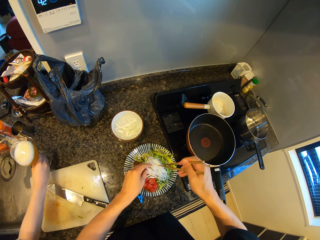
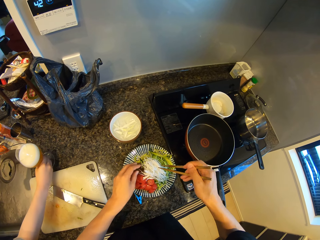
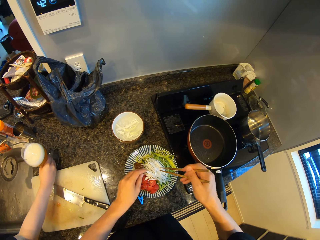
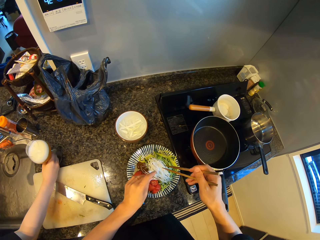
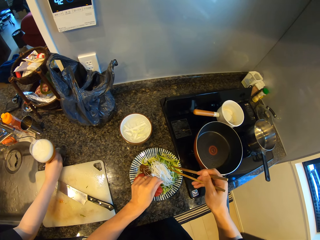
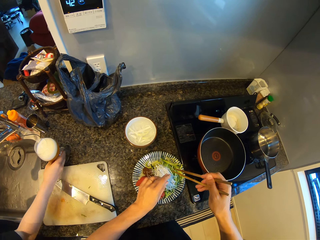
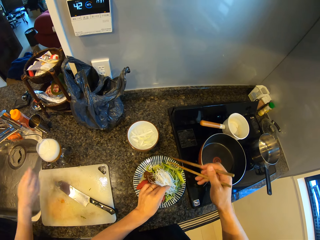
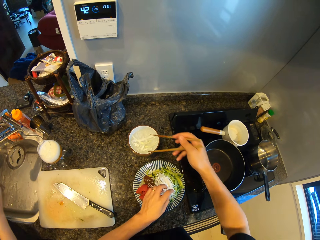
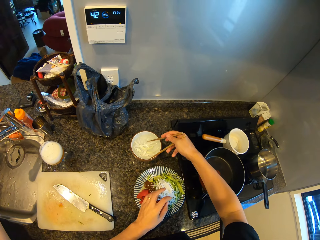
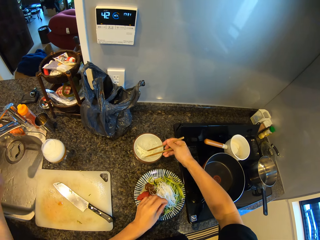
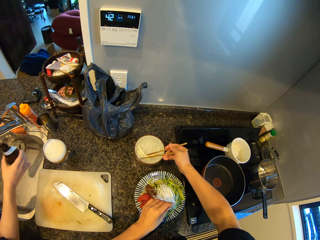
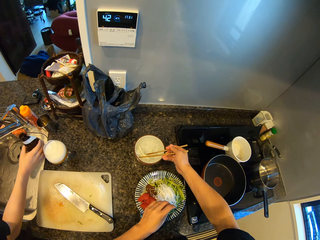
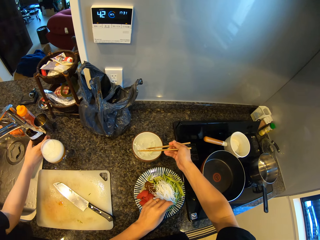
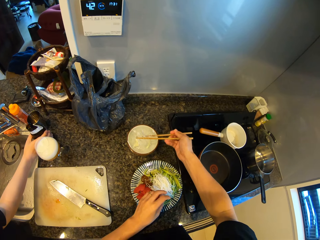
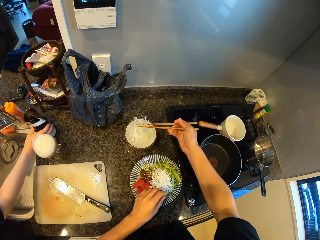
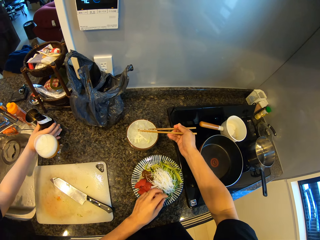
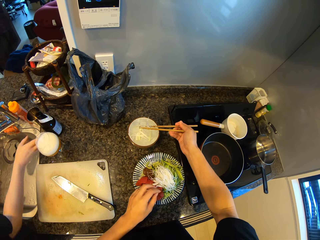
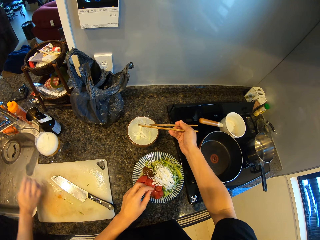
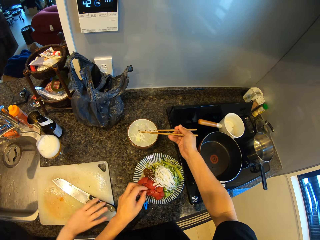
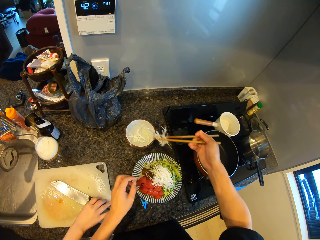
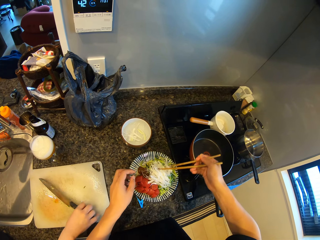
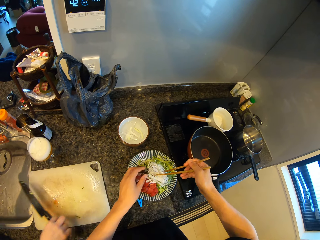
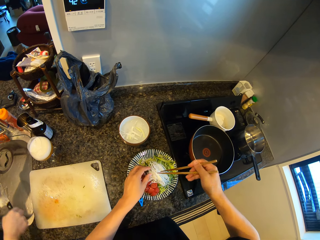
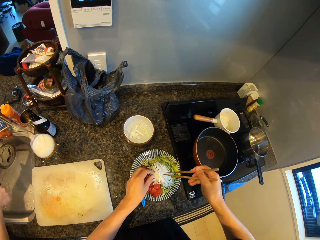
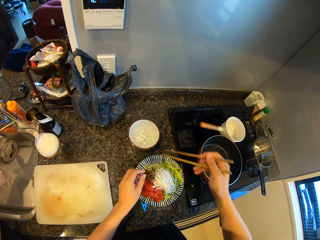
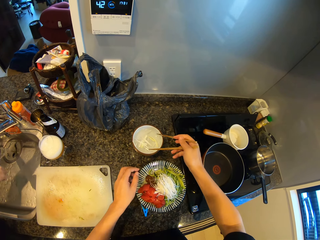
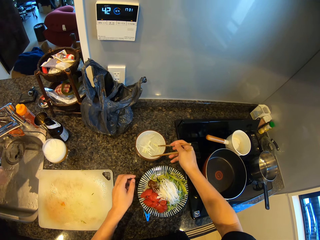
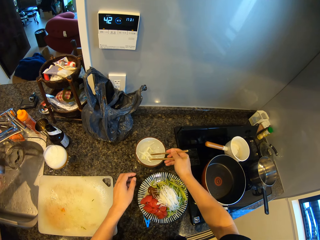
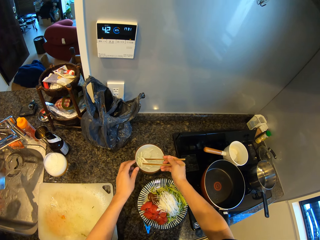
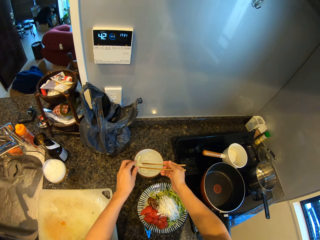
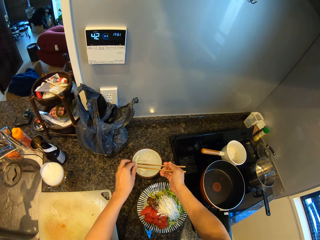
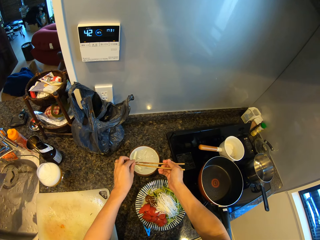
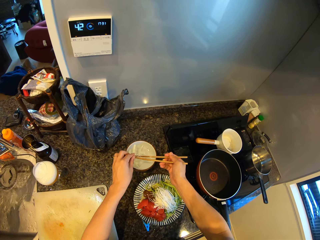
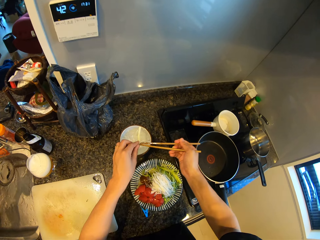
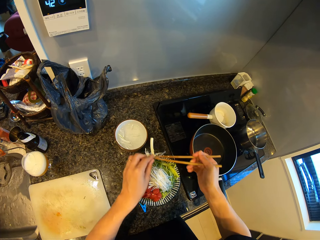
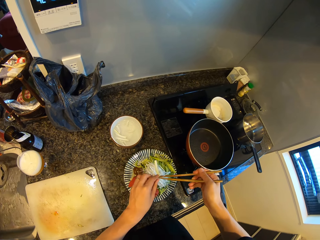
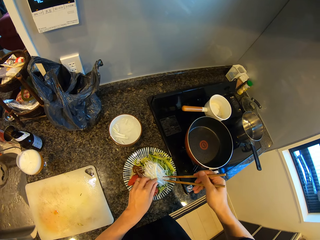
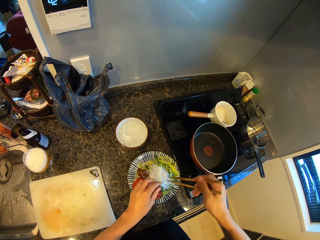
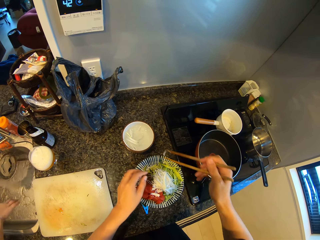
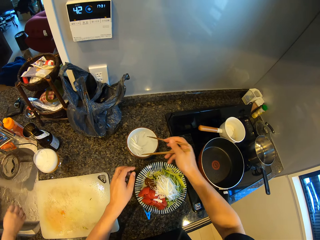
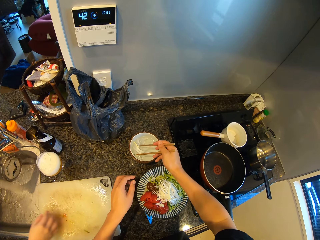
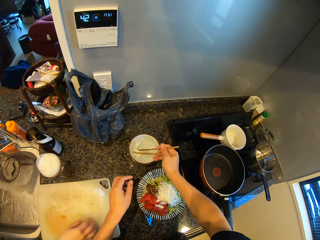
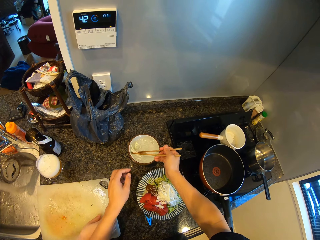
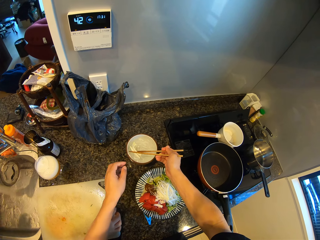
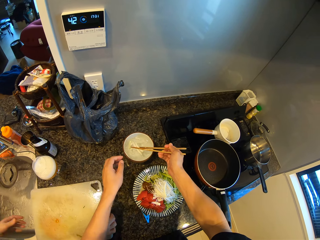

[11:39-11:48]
A lady puts down a glass on a kitchen counter. The camera wearer scoops spaghetti from a bowl with chopsticks. The lady puts down a bottle on the kitchen counter. The camera wearer drops a bottle of beer. The lady picks up a knife from a chopping board. The camera wearer puts spaghetti on a plate with the chopsticks and picks some white radish to the plate of spaghetti. They clean the knife with running water. They scoop spaghetti from the bowl with the chopsticks, put spaghetti on the plate with the chopsticks, and scoop spaghetti from the bowl with the chopsticks.
